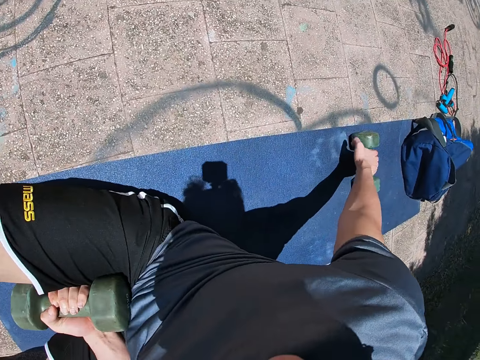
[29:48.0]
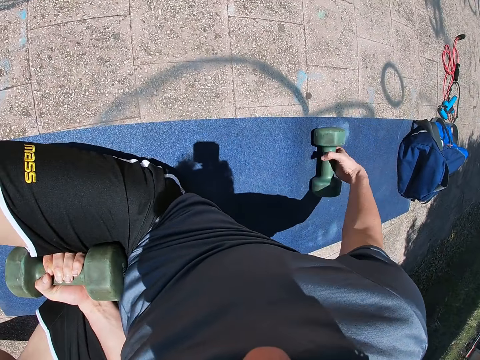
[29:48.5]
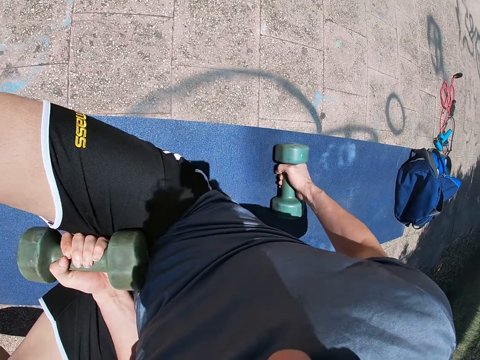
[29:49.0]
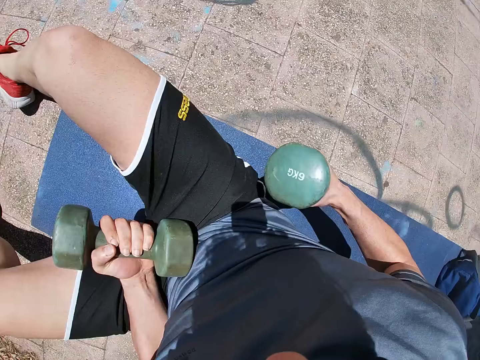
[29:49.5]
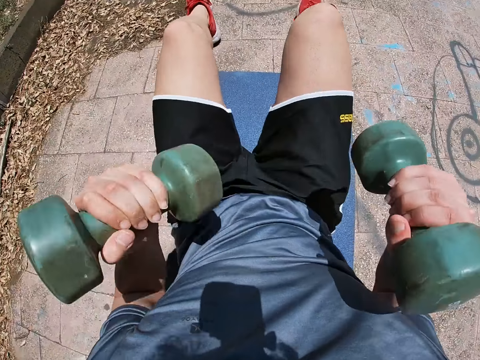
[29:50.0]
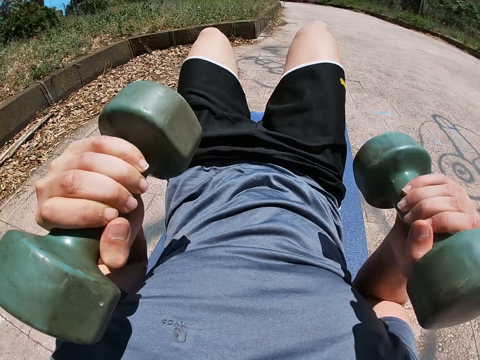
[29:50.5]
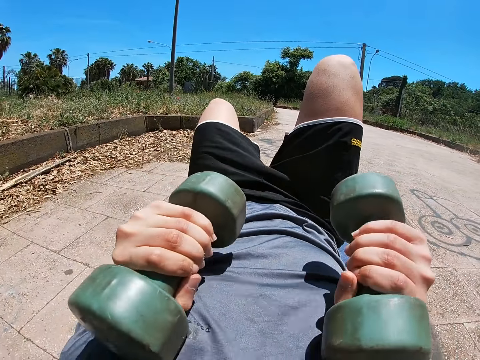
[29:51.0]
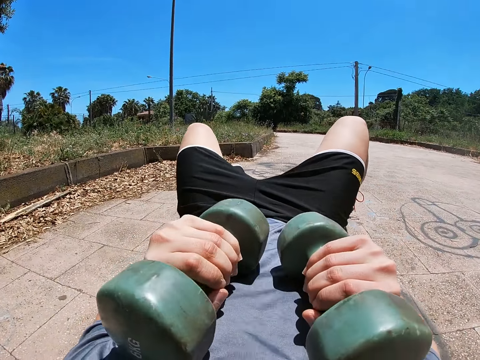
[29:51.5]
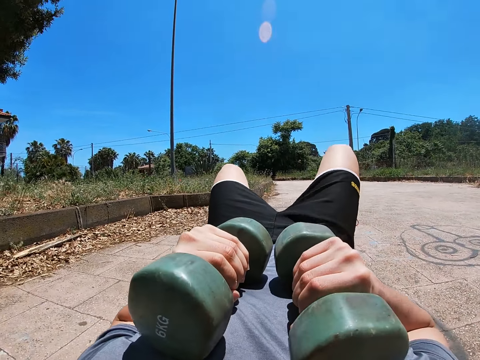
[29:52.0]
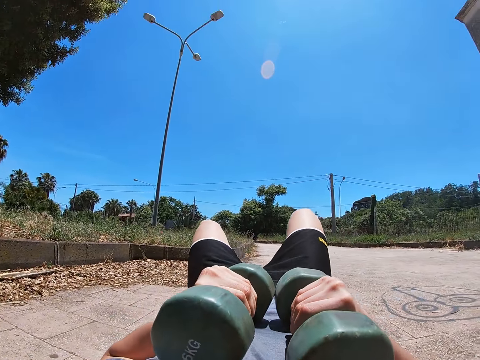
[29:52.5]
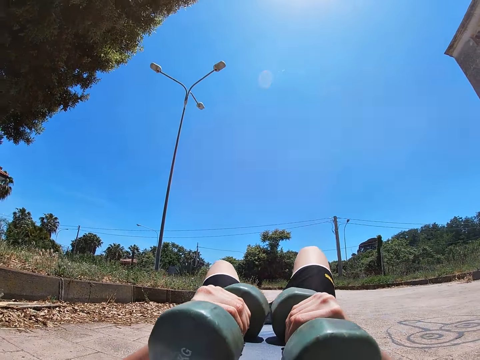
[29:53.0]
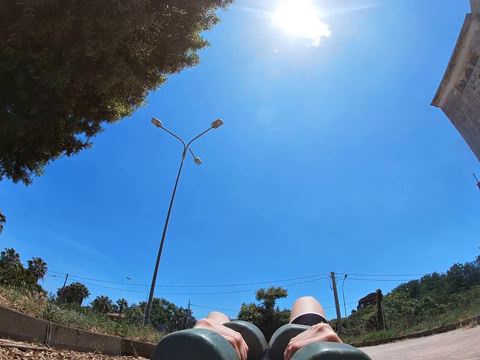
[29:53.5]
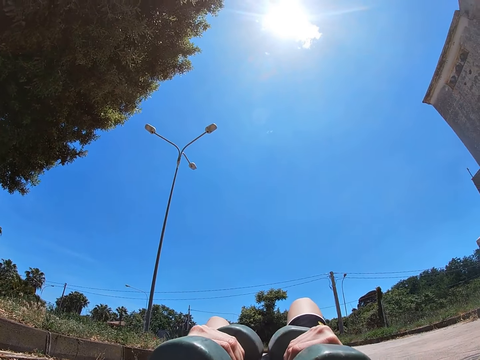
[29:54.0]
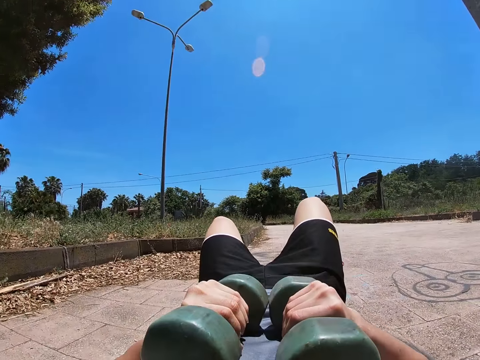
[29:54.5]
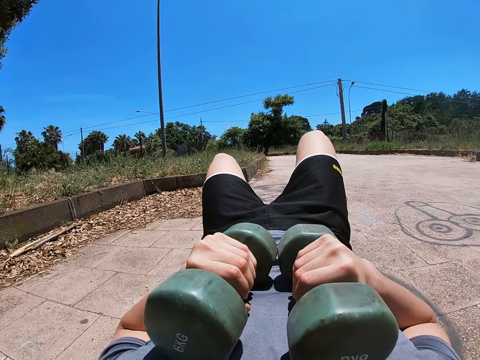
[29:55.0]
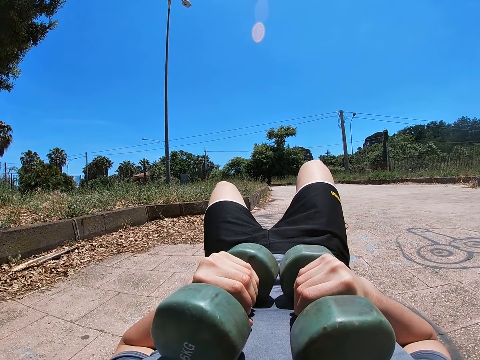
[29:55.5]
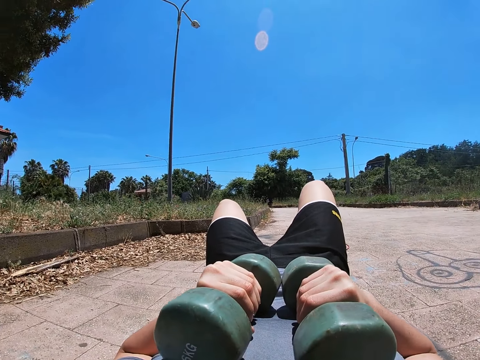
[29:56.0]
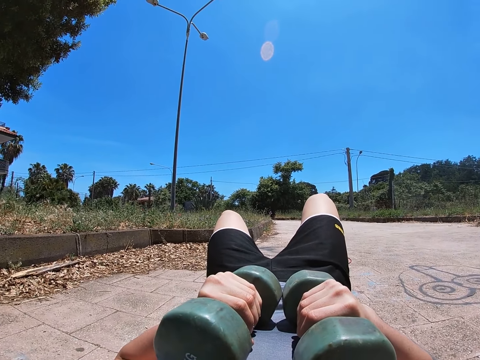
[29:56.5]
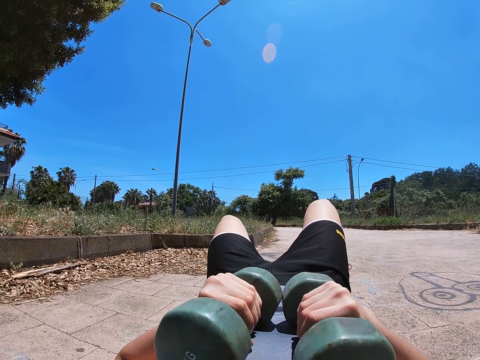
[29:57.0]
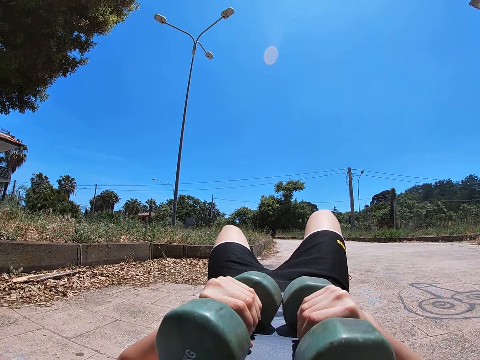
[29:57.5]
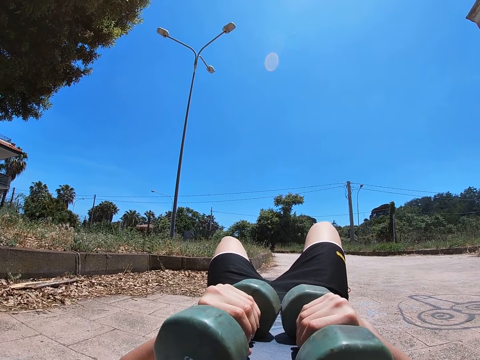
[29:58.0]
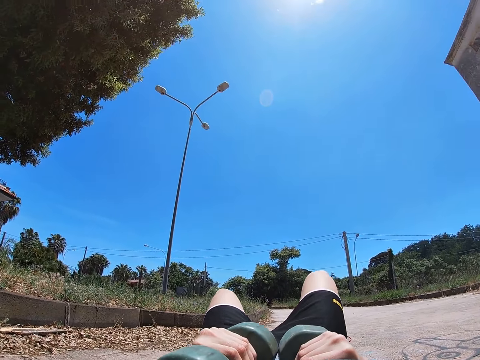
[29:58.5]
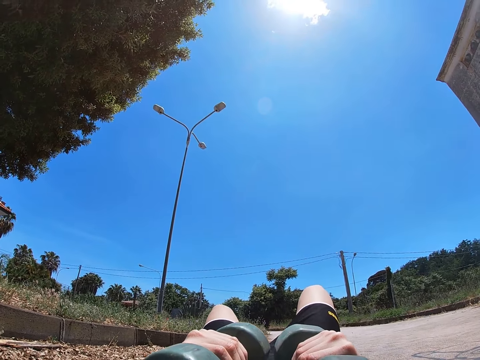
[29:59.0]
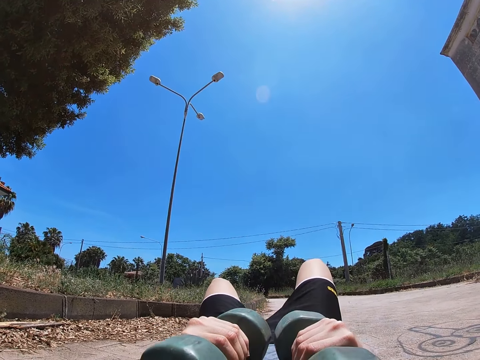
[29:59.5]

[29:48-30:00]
The camera wearer picks up the dumbbell at his back with his right hand. He lays his back on the yoga mat. He holds both dumbbells with both hands above his chest.

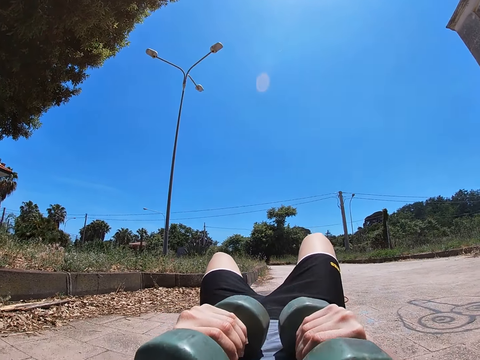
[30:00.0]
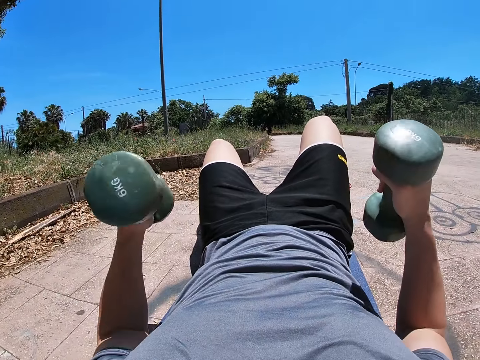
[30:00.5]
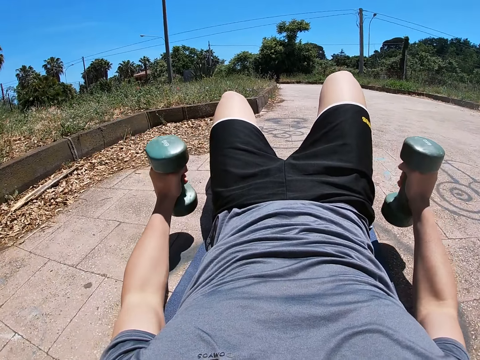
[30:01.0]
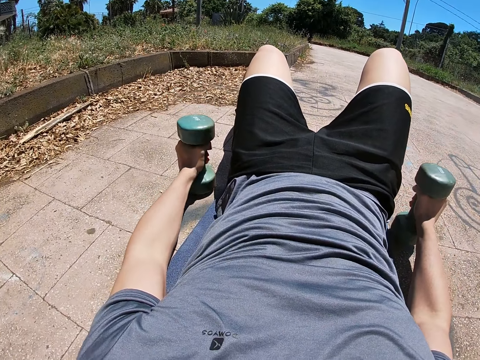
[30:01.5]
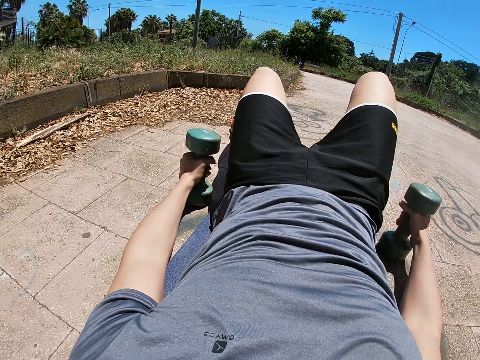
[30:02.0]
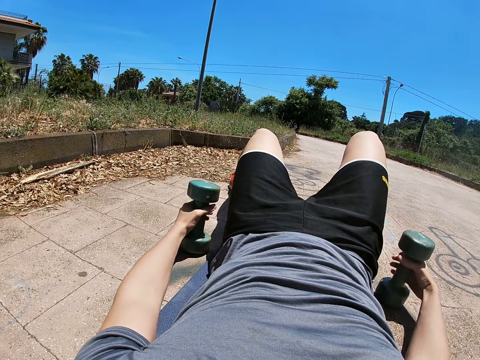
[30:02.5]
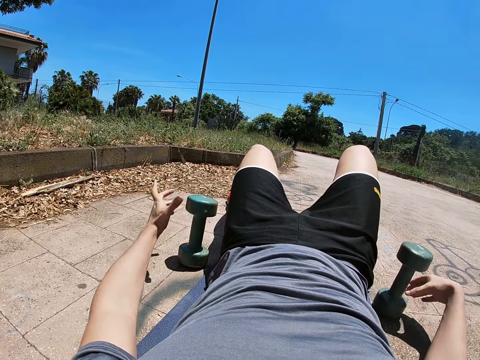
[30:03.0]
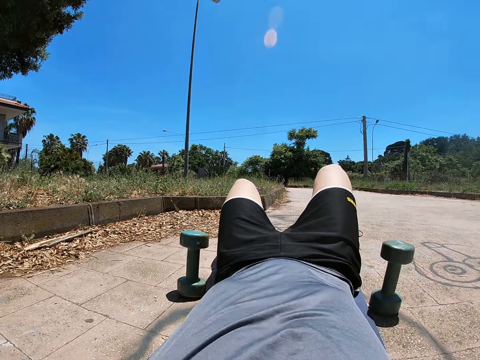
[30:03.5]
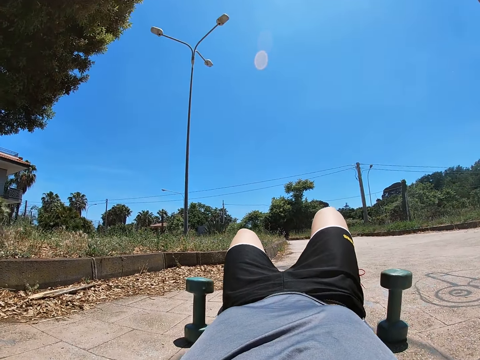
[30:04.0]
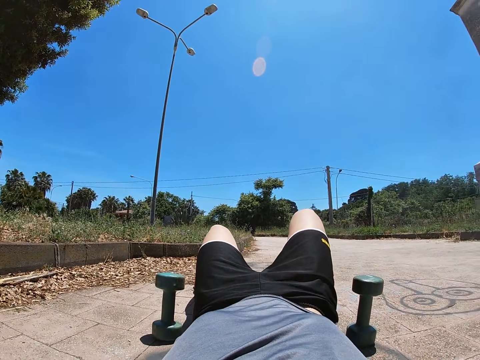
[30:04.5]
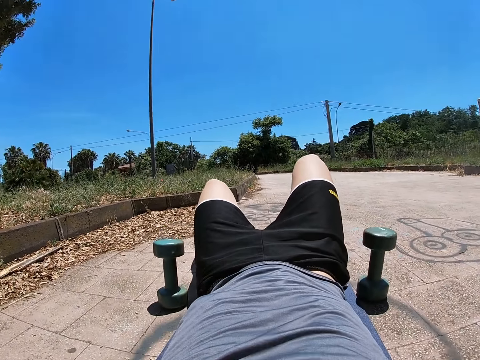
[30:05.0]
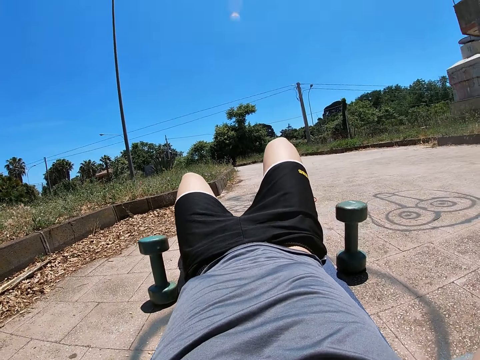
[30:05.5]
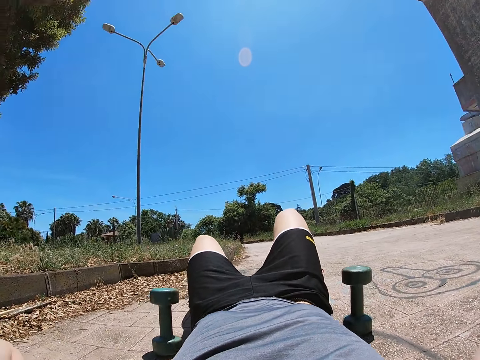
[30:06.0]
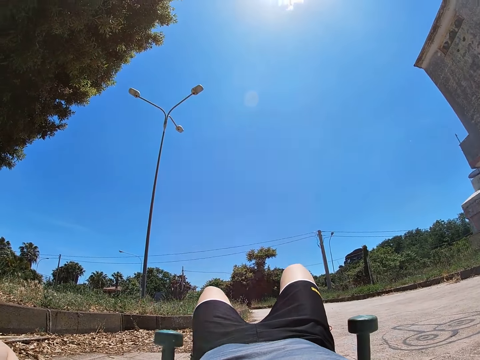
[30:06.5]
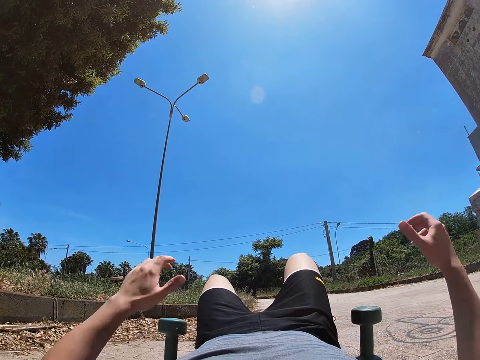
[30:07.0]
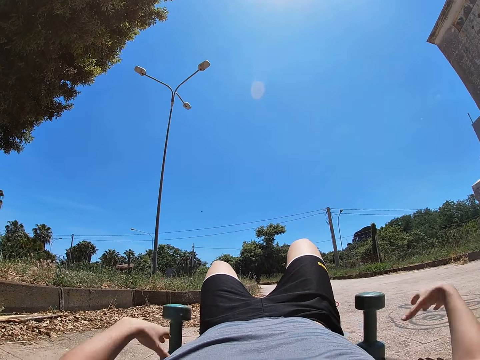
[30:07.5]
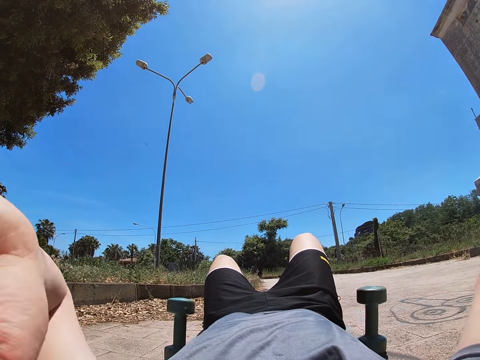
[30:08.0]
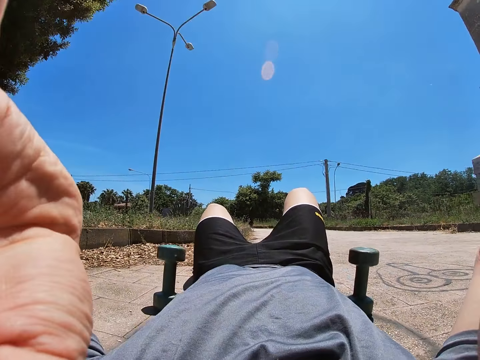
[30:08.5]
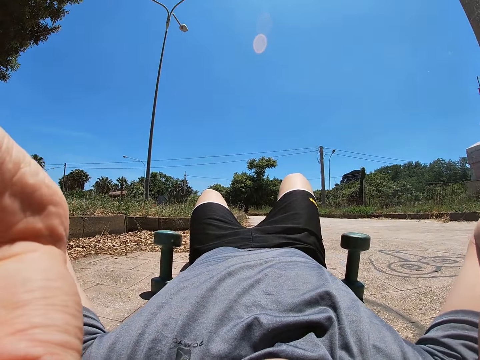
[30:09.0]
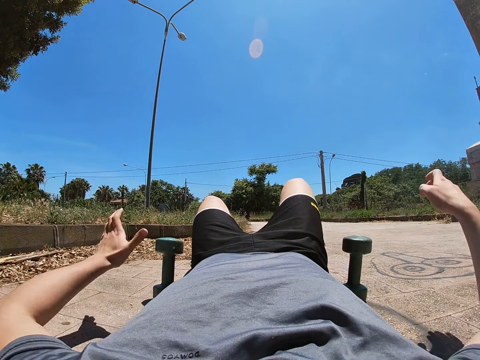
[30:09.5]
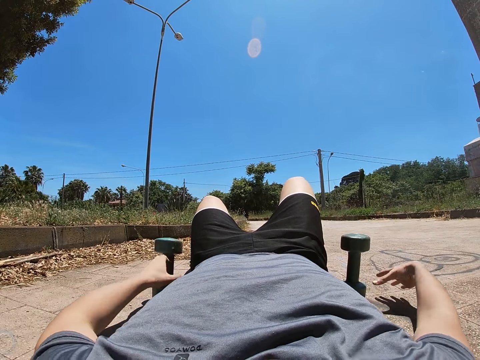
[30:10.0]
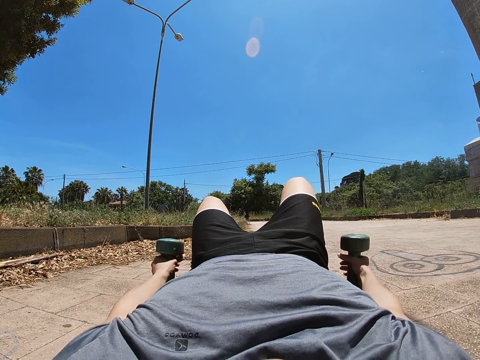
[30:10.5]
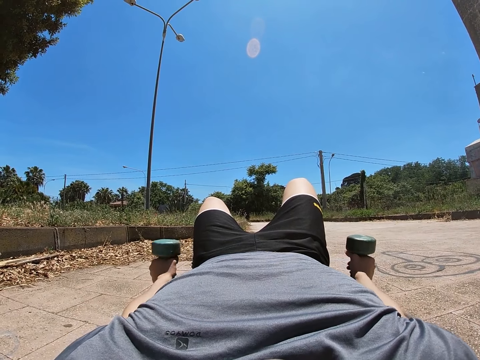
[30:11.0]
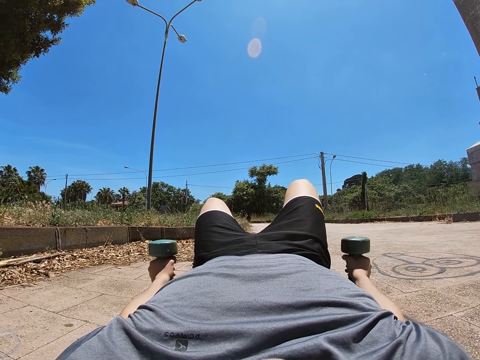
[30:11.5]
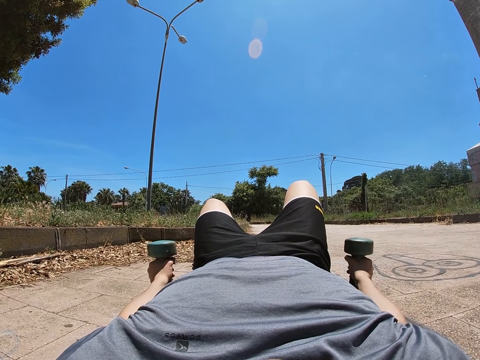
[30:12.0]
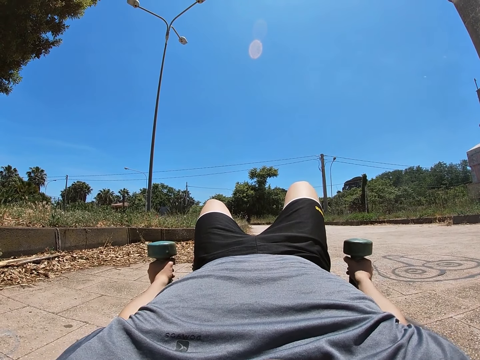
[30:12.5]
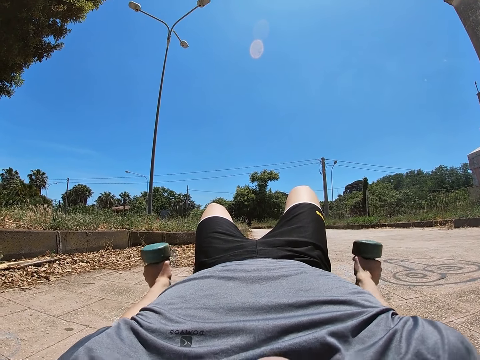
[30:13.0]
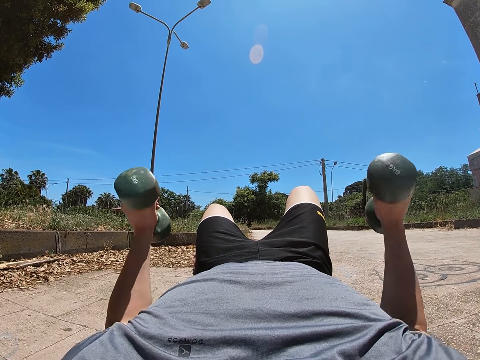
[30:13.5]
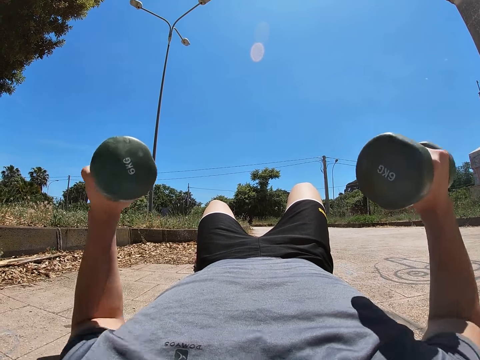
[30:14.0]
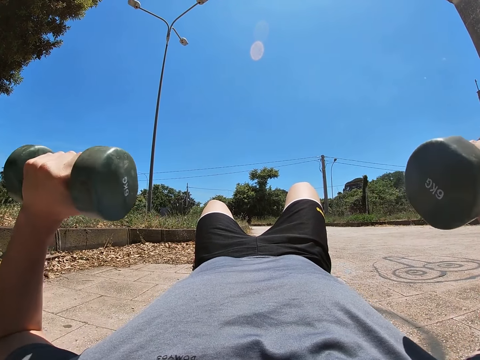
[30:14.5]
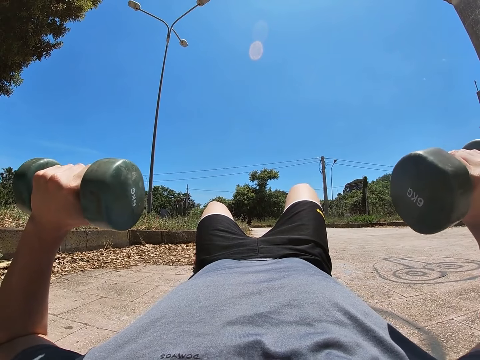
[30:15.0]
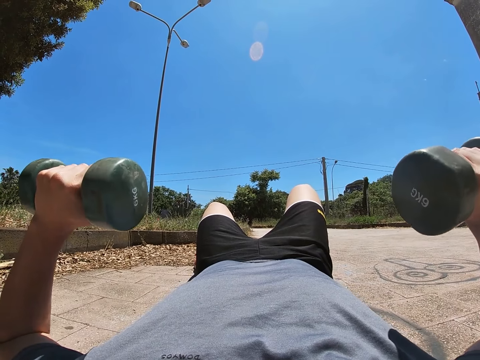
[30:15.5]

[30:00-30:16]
The camera wearer drops both dumbbells on the floor. He raises his hands up towards his head. He lowers the hands to and fro. He touches the camera on his head. He picks up the dumbbells with both hands above his chest. He lifts the dumbbells up.
